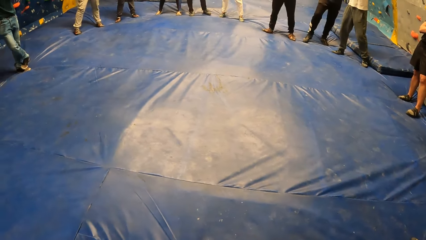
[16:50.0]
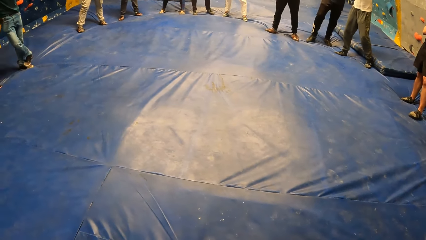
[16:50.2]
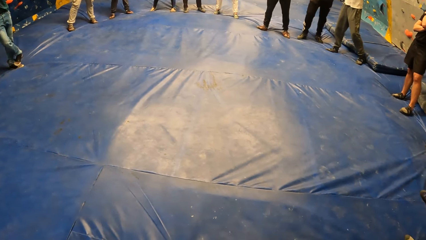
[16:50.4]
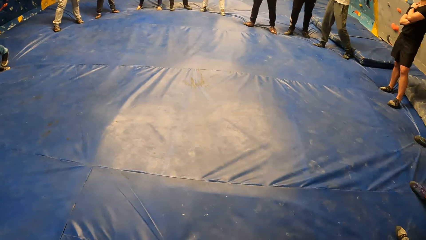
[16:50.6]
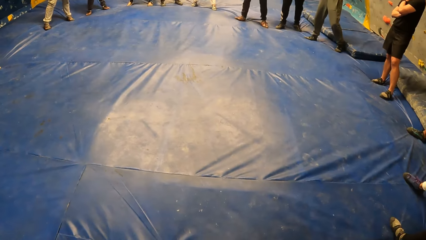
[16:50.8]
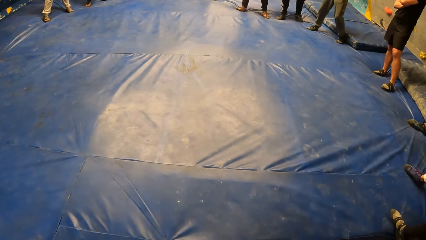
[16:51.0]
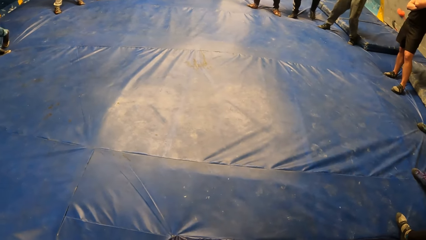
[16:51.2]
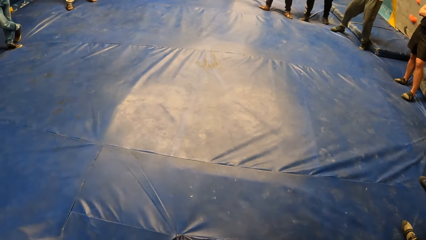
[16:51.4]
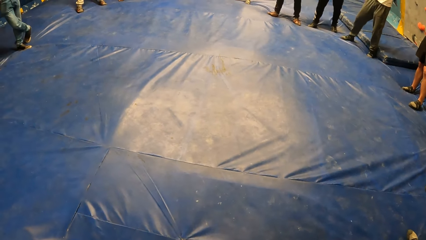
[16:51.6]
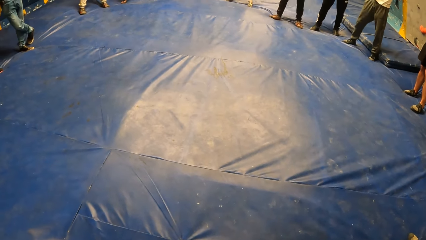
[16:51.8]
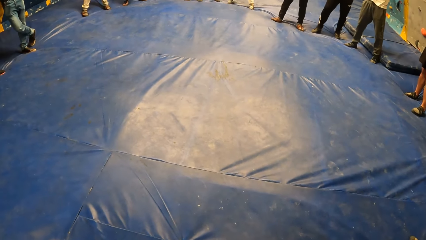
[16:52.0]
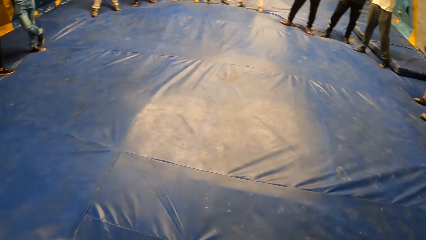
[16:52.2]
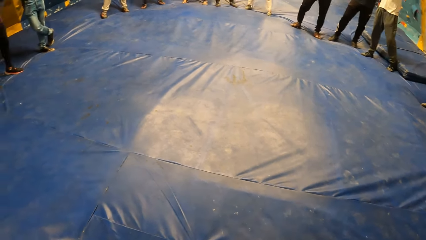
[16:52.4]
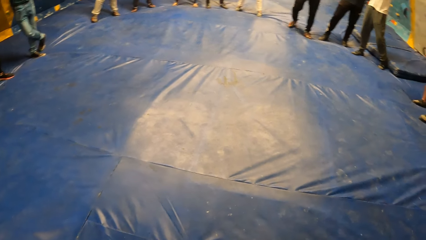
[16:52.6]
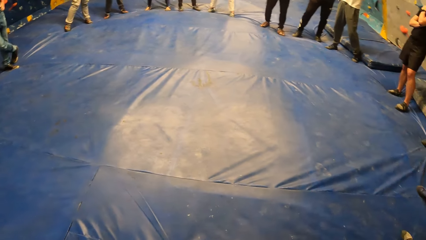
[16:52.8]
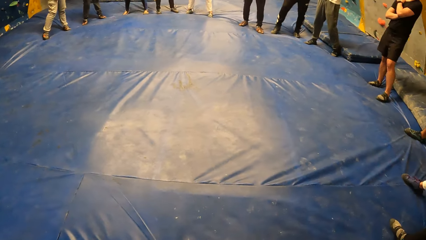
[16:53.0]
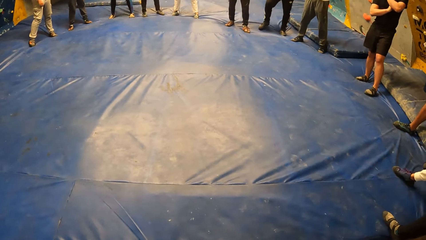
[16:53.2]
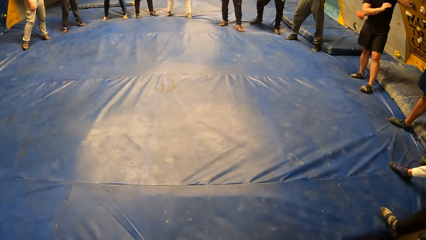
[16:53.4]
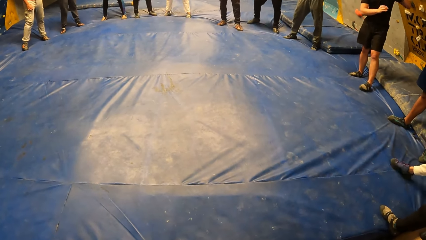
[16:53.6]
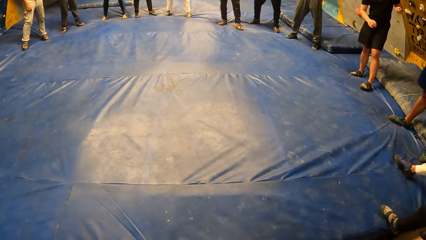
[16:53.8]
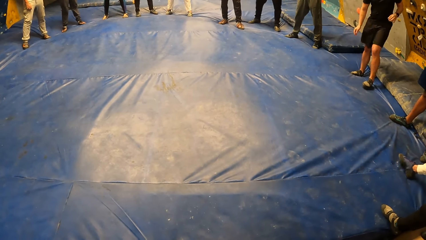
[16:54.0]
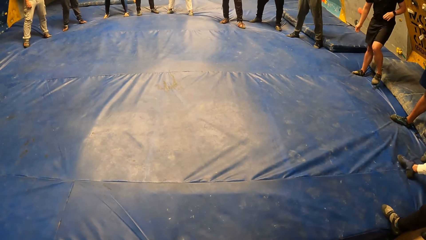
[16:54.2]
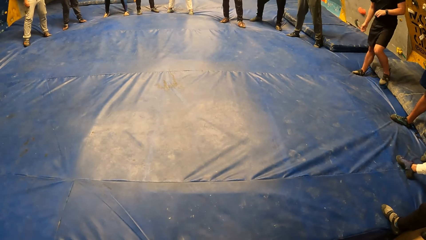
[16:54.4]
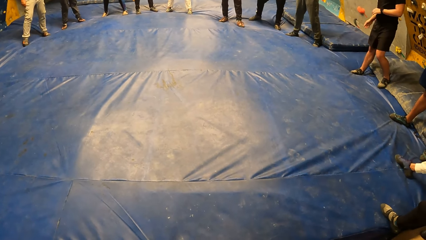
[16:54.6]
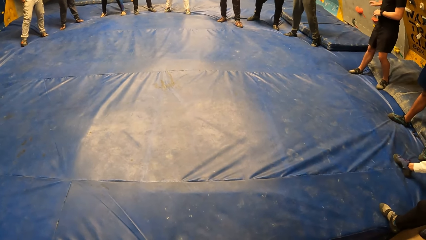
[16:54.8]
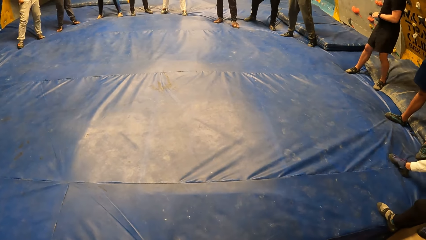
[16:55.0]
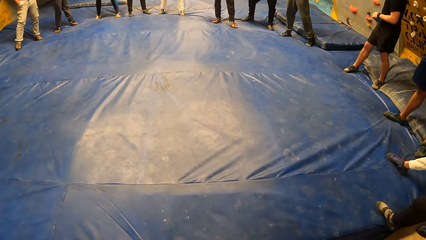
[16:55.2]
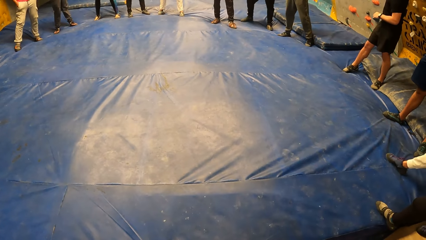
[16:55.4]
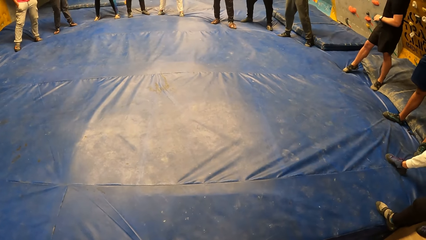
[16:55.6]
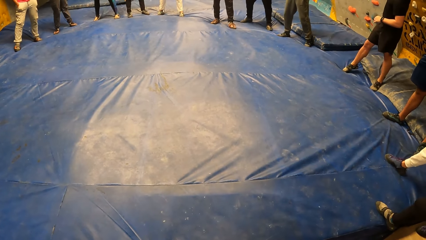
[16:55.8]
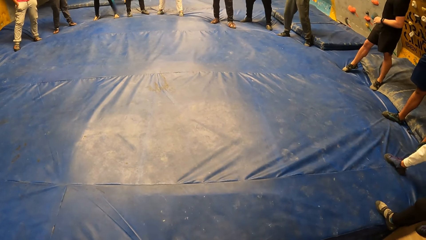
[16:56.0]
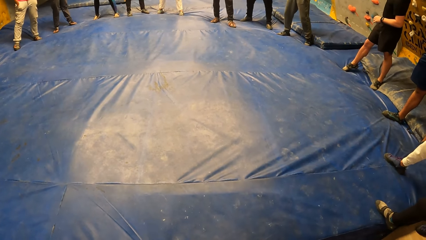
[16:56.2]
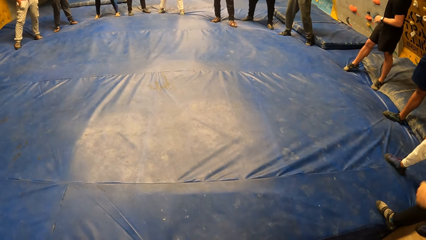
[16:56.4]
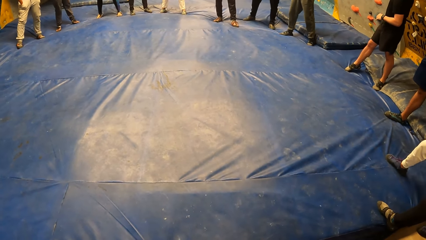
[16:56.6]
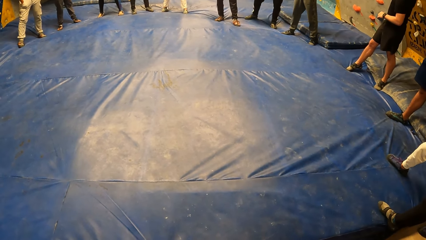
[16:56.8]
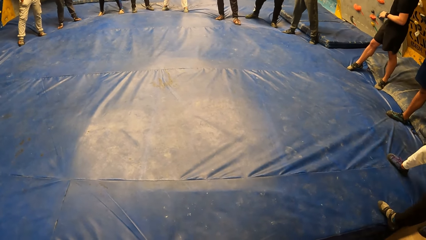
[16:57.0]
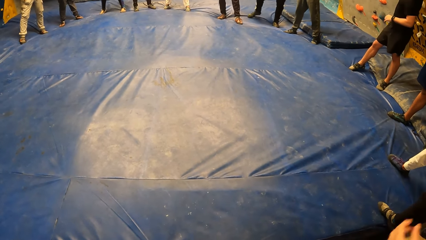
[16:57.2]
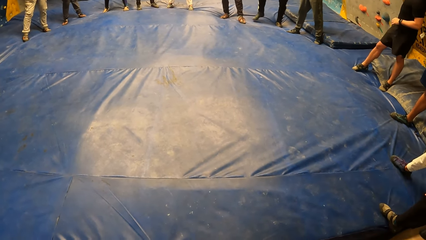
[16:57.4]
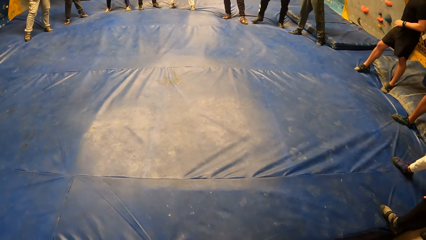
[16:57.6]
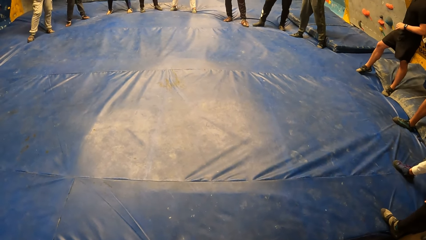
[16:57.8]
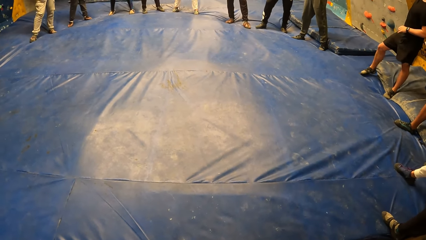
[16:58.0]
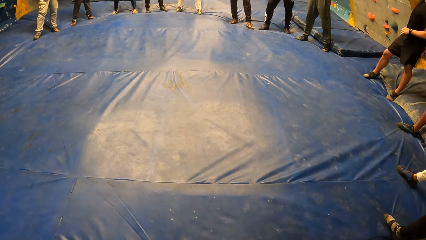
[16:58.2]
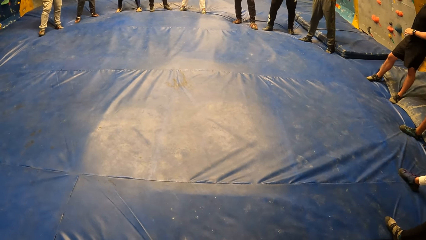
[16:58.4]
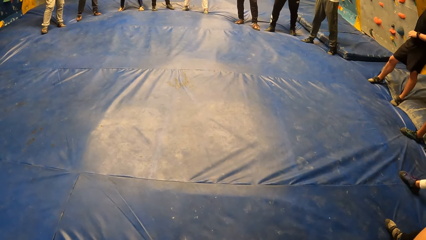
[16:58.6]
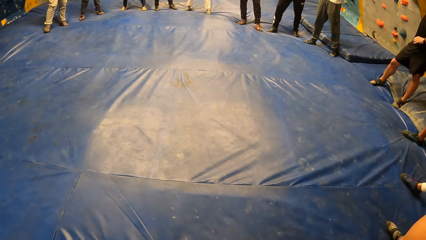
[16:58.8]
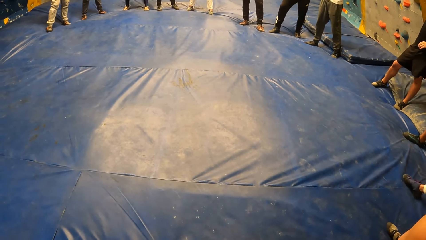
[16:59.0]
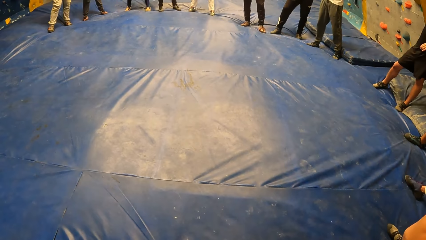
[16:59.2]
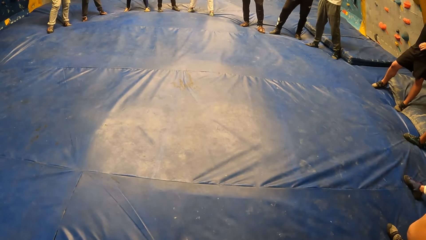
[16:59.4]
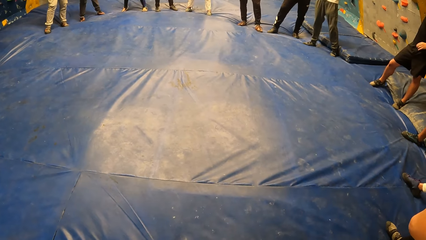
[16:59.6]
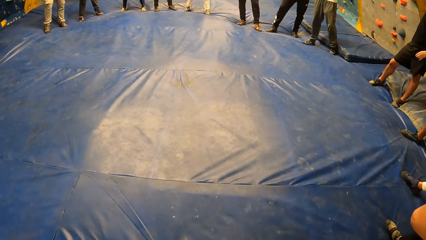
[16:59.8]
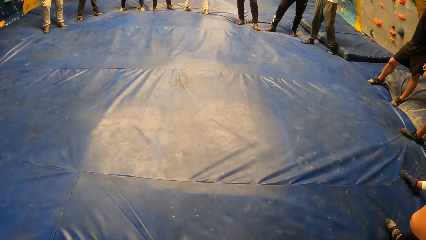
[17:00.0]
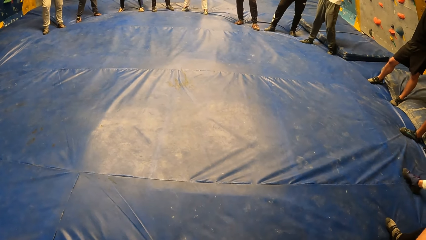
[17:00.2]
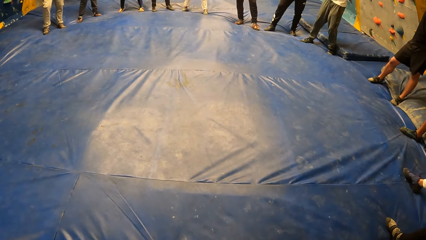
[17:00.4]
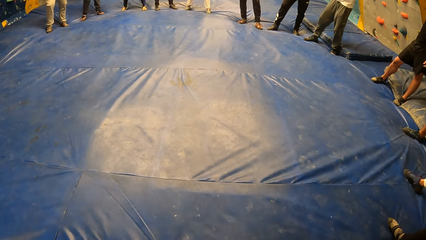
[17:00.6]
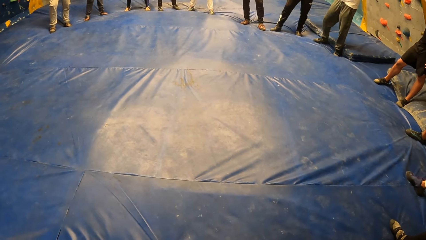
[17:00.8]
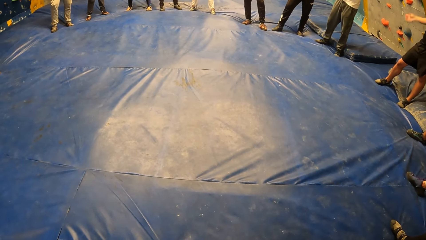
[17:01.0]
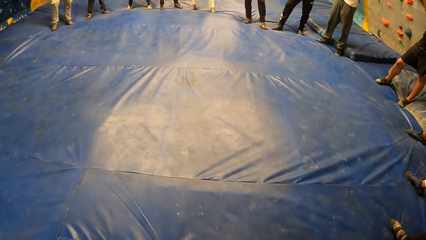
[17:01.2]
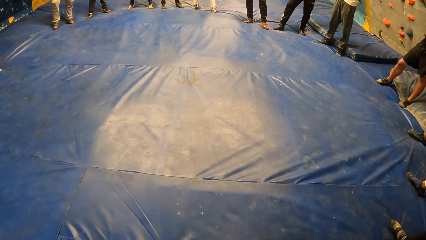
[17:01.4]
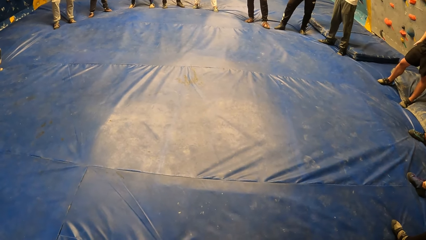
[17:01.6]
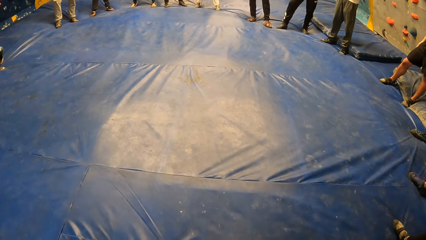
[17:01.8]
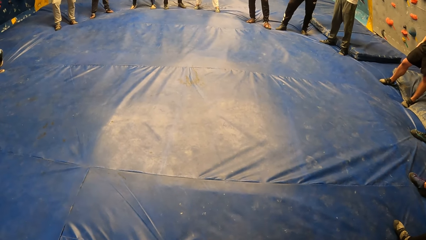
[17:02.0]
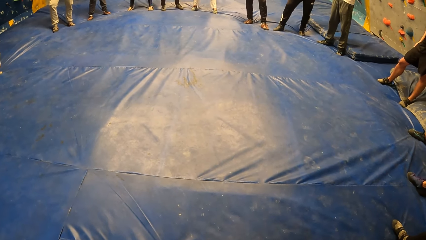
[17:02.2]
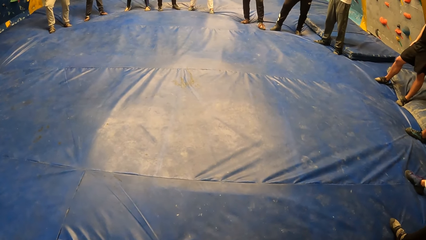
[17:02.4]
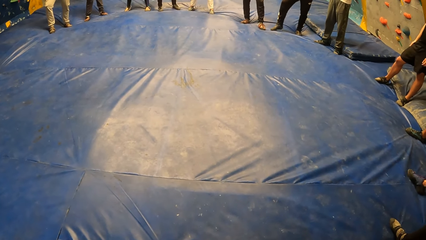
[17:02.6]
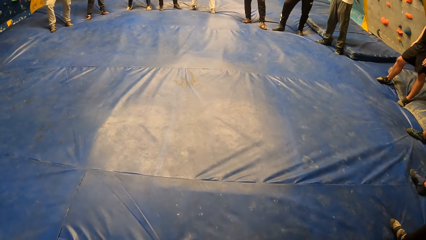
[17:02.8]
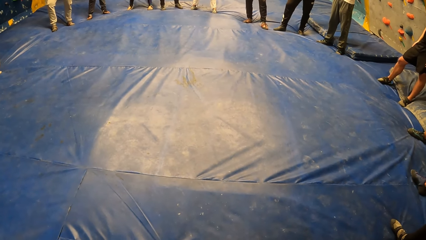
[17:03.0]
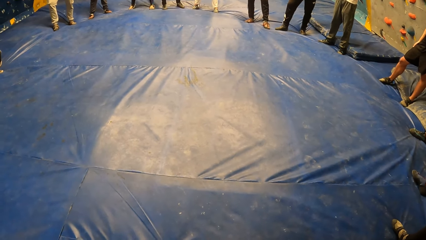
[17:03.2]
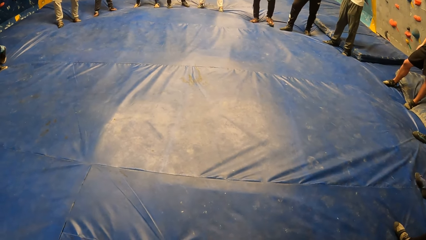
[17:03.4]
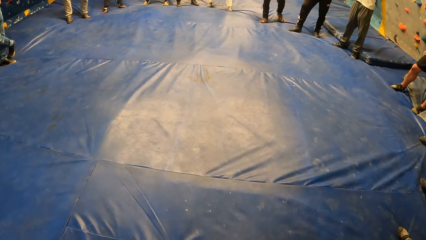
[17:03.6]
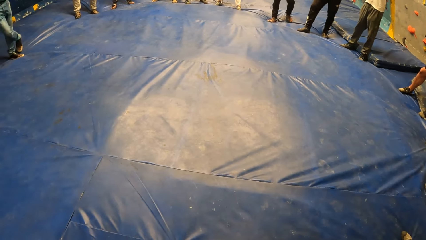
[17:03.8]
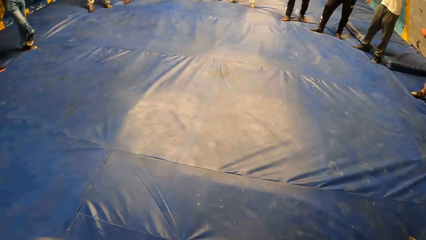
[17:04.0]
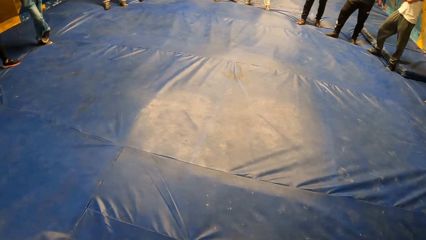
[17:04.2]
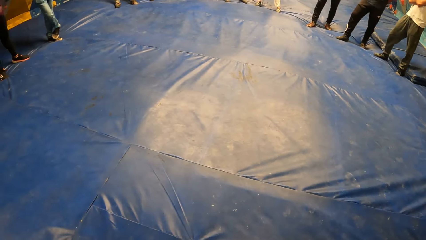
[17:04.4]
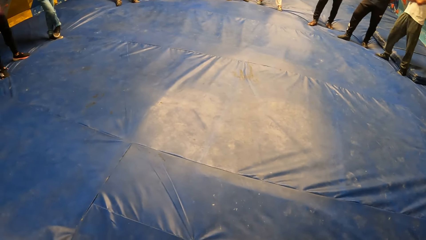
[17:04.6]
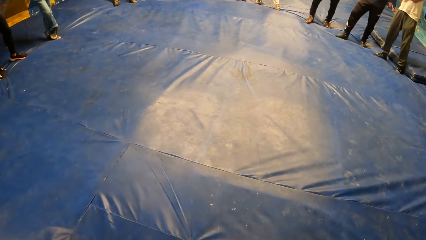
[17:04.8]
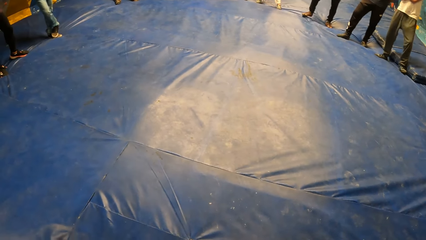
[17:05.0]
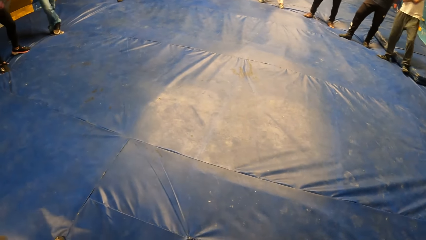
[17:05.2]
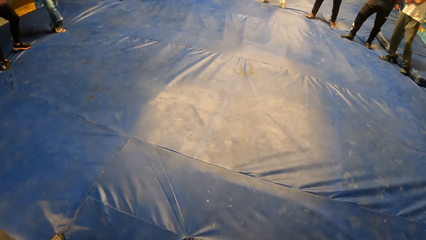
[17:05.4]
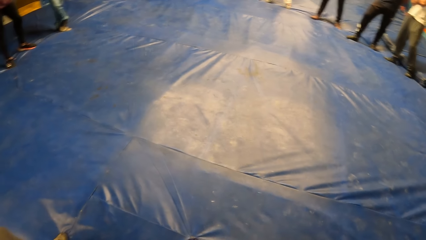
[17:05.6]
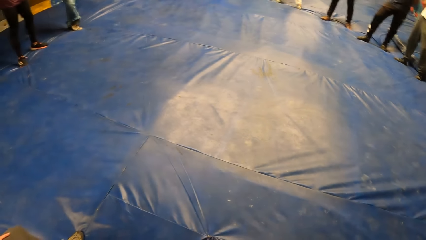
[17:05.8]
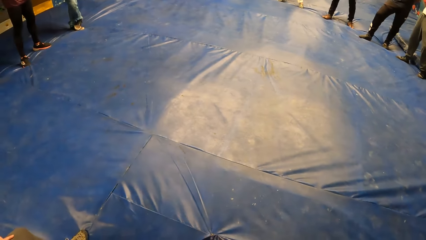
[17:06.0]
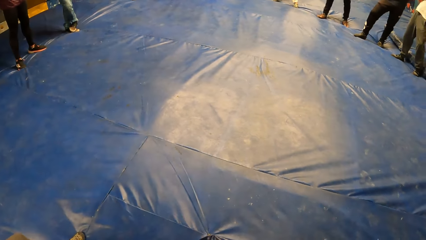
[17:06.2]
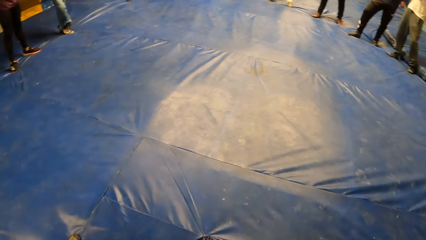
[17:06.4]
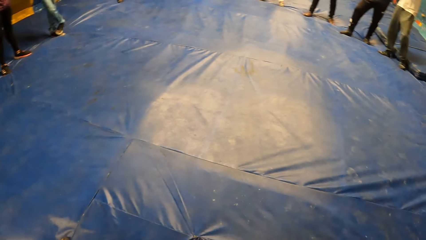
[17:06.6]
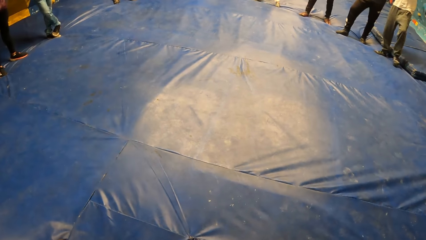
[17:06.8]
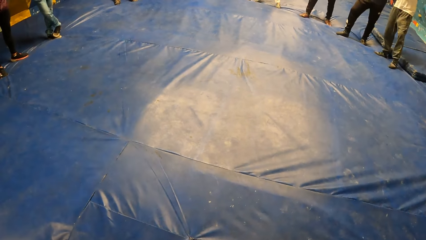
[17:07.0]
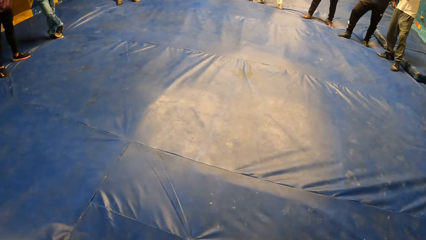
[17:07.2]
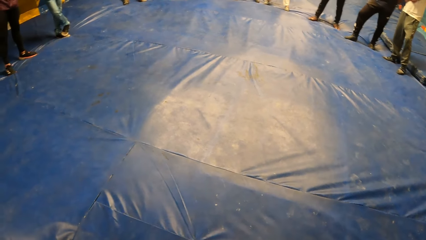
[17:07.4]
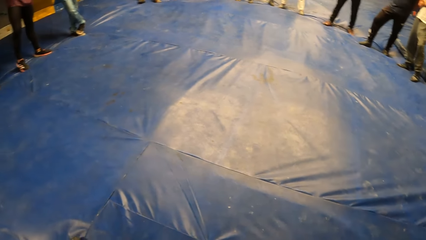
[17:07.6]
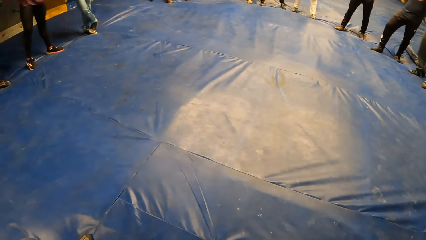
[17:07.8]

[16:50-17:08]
A man fidgets. A second man fidgets. A lady moves the leg. The second man fidgets. The first man fidgets. A third man fidgets. A fourth man steps back. The first man fidgets.
